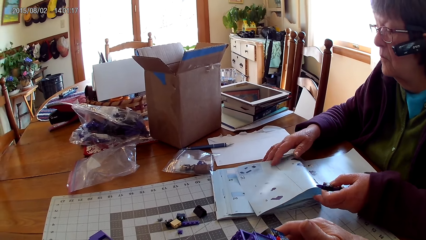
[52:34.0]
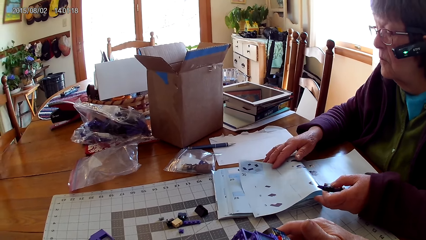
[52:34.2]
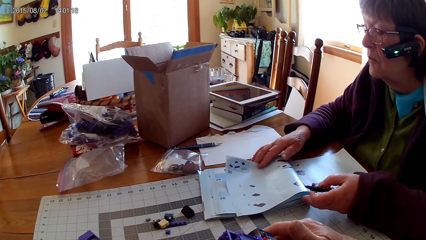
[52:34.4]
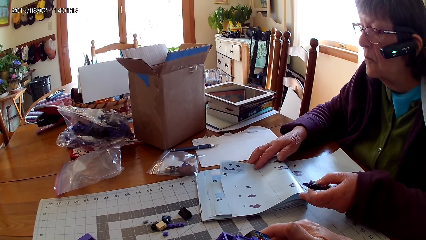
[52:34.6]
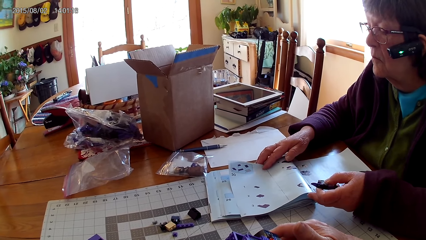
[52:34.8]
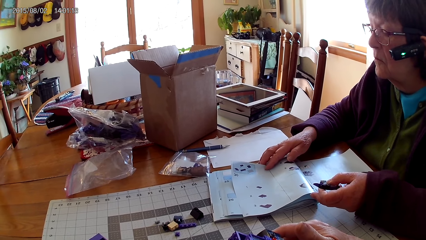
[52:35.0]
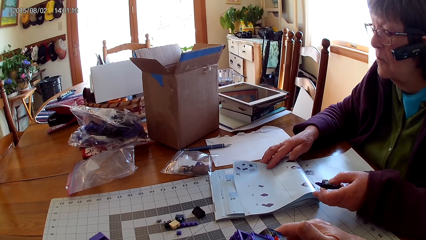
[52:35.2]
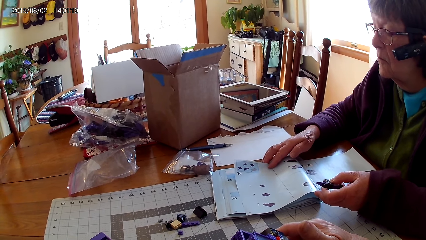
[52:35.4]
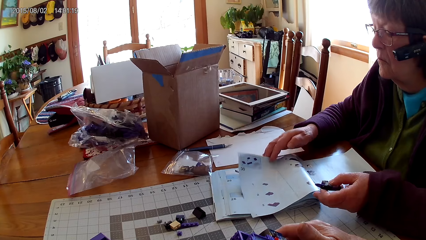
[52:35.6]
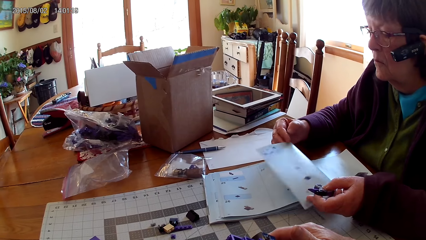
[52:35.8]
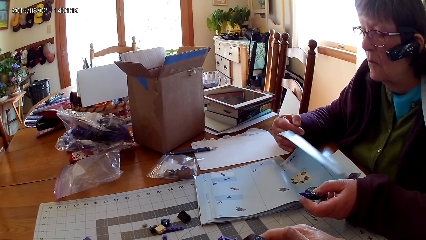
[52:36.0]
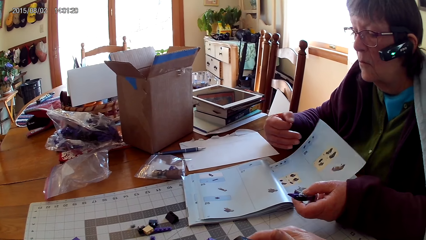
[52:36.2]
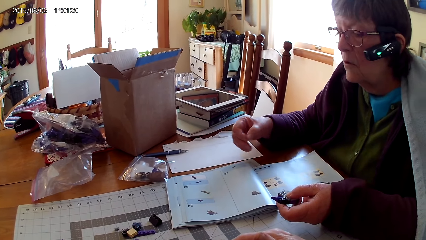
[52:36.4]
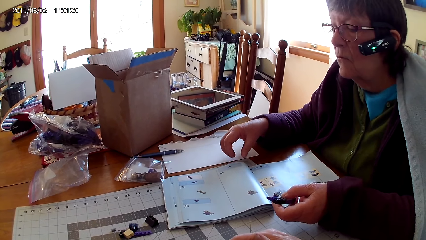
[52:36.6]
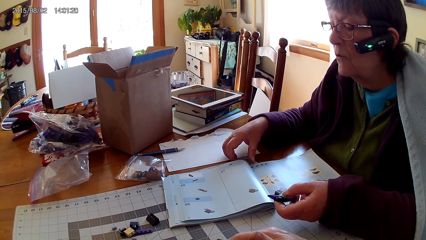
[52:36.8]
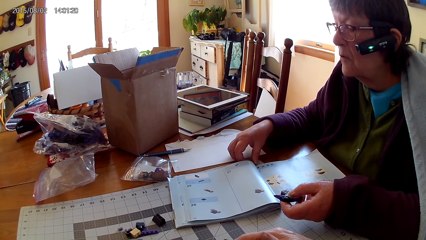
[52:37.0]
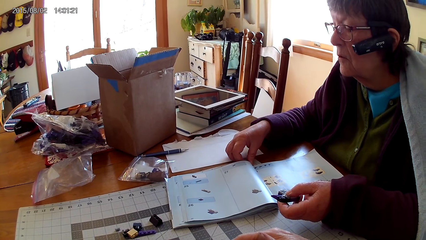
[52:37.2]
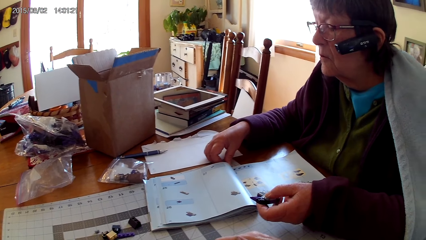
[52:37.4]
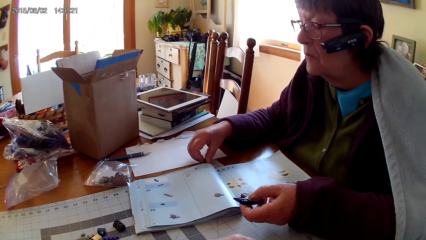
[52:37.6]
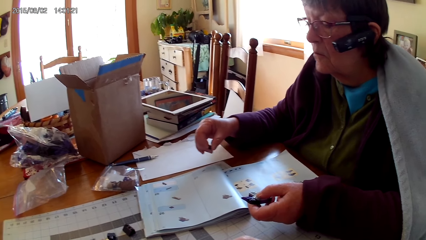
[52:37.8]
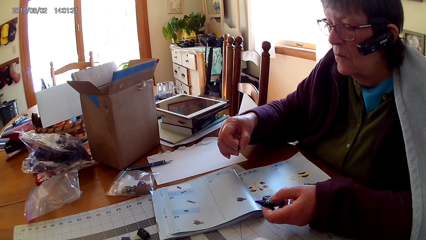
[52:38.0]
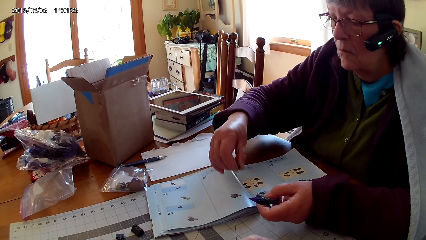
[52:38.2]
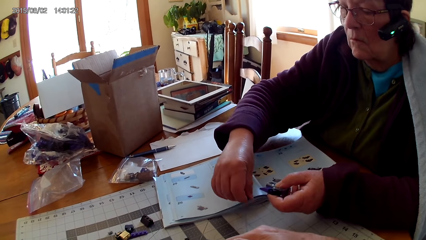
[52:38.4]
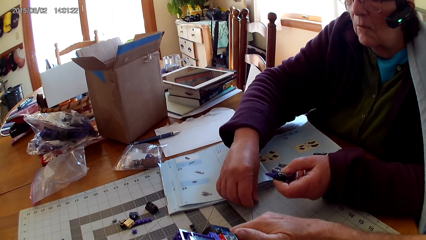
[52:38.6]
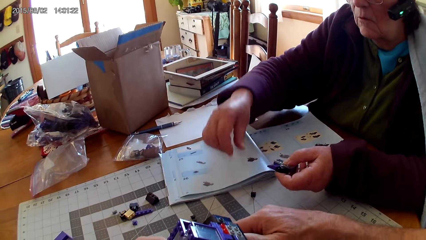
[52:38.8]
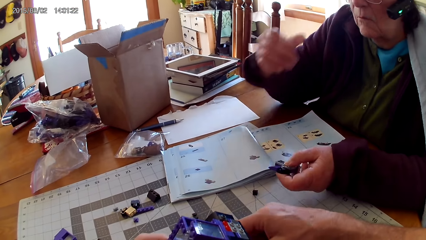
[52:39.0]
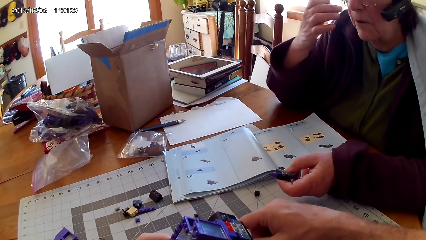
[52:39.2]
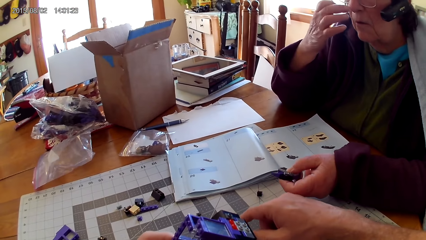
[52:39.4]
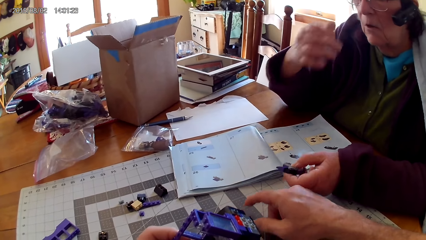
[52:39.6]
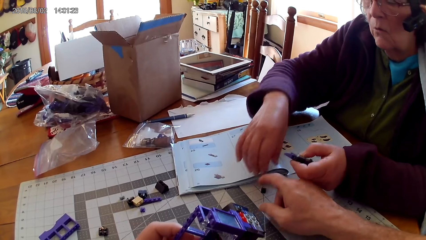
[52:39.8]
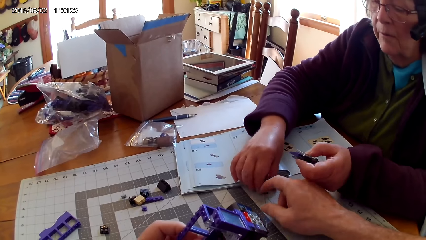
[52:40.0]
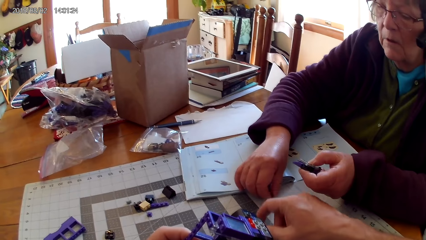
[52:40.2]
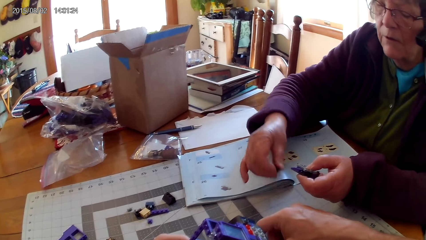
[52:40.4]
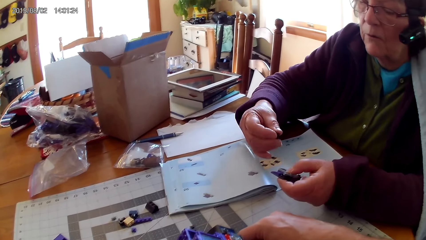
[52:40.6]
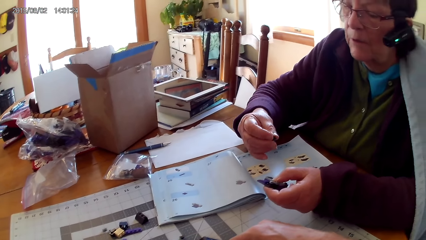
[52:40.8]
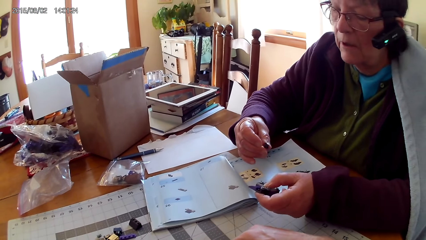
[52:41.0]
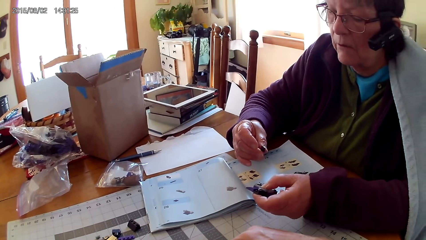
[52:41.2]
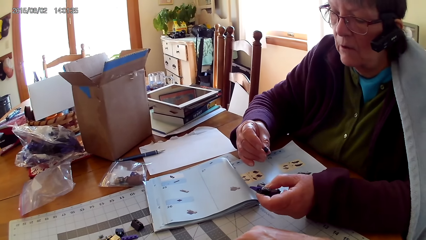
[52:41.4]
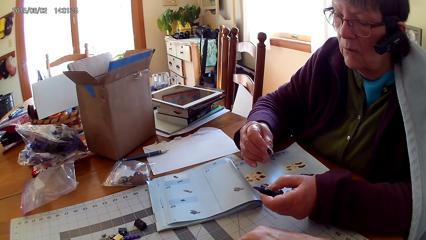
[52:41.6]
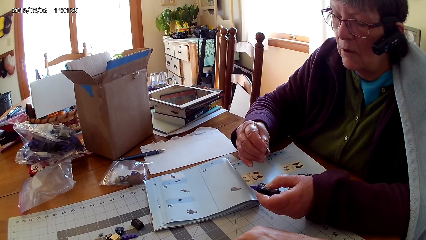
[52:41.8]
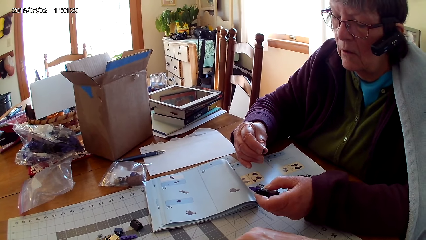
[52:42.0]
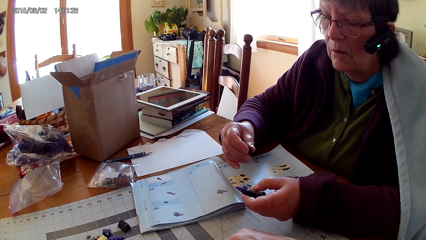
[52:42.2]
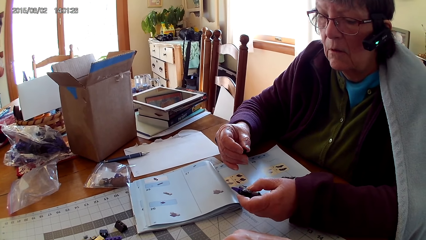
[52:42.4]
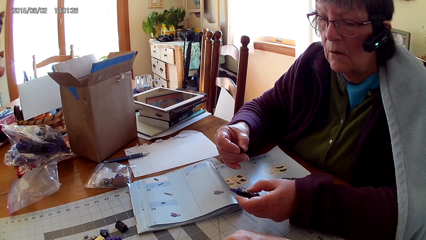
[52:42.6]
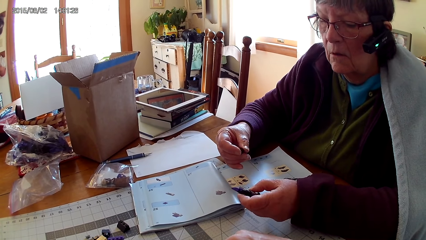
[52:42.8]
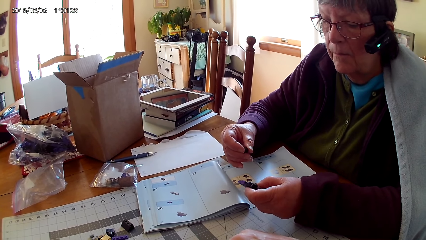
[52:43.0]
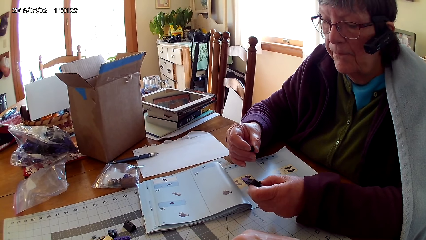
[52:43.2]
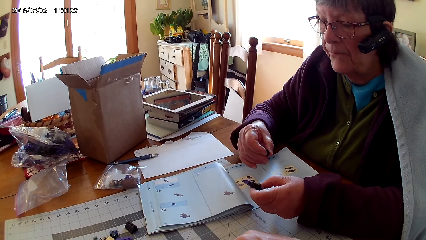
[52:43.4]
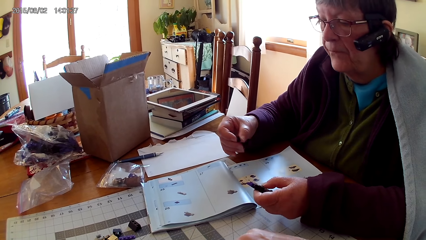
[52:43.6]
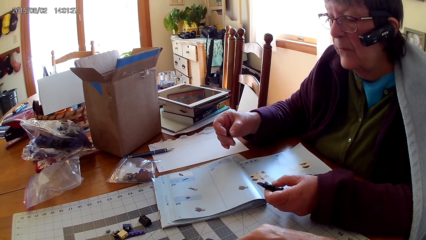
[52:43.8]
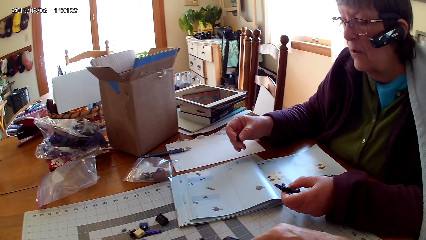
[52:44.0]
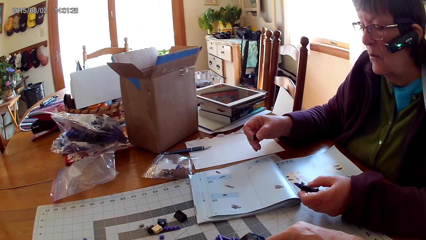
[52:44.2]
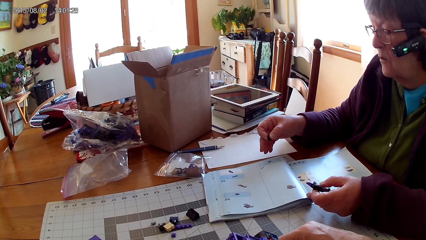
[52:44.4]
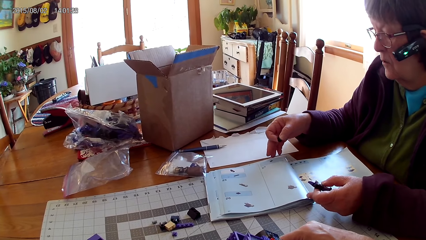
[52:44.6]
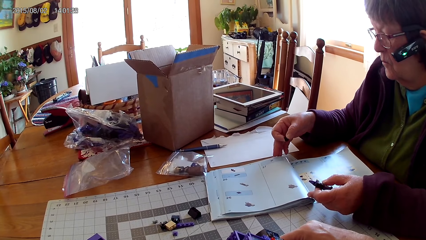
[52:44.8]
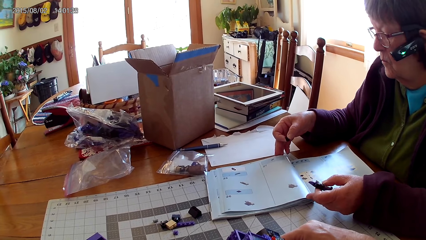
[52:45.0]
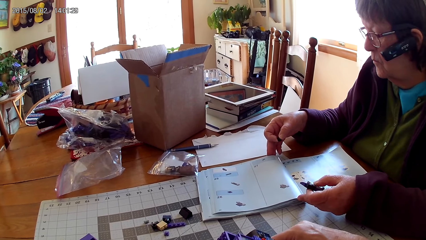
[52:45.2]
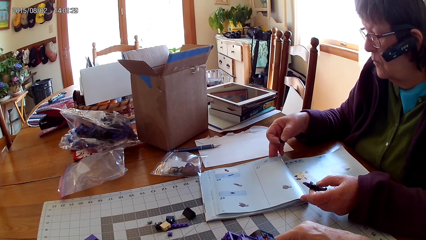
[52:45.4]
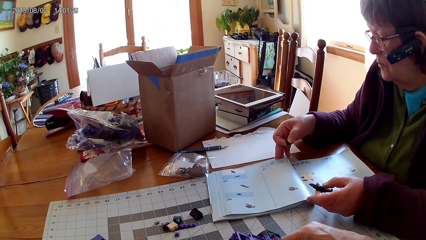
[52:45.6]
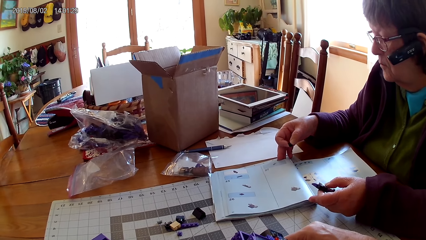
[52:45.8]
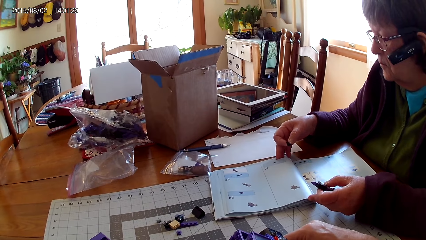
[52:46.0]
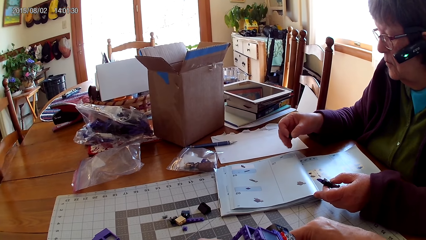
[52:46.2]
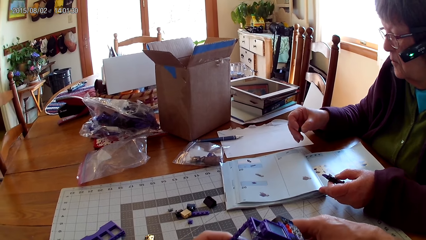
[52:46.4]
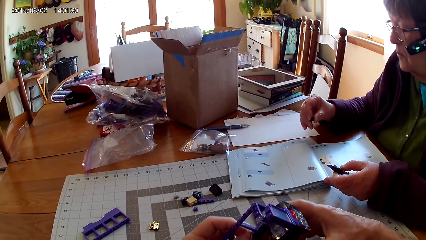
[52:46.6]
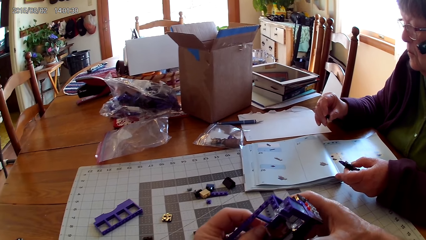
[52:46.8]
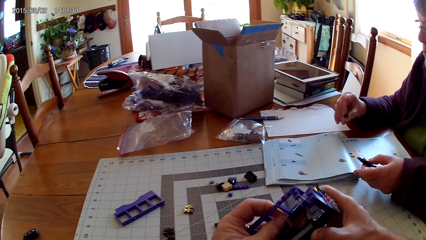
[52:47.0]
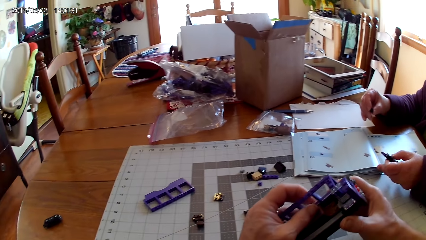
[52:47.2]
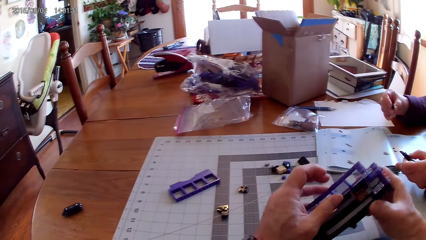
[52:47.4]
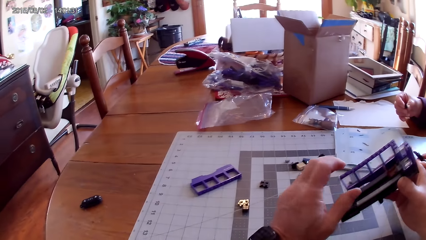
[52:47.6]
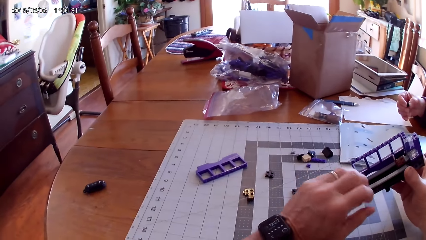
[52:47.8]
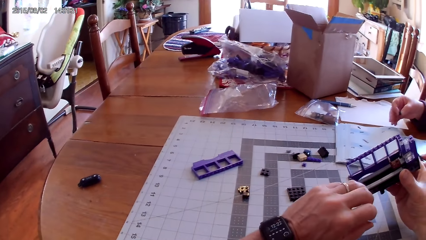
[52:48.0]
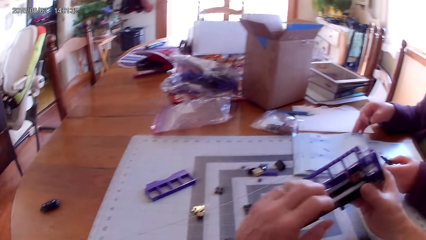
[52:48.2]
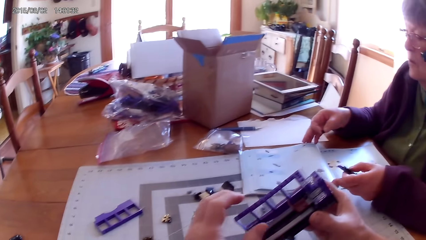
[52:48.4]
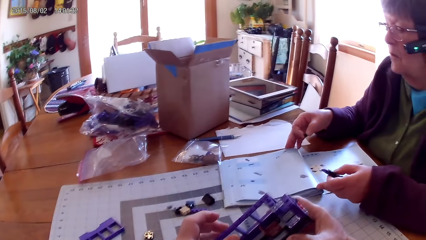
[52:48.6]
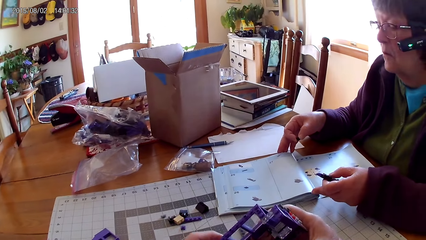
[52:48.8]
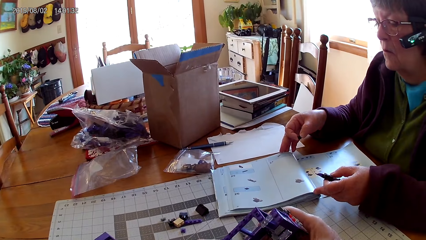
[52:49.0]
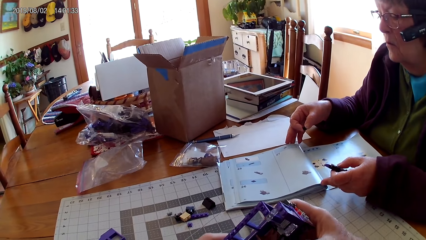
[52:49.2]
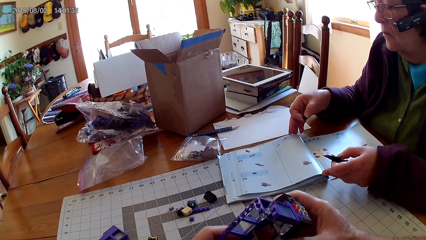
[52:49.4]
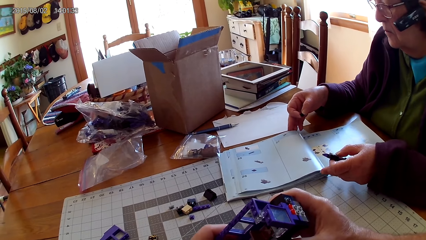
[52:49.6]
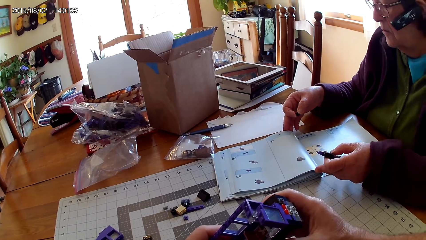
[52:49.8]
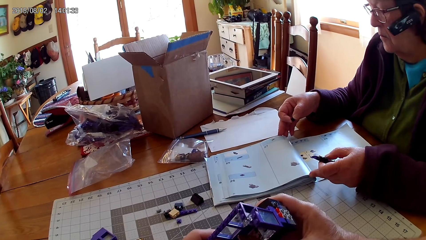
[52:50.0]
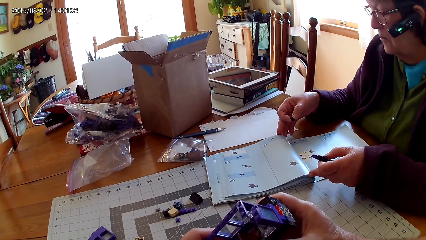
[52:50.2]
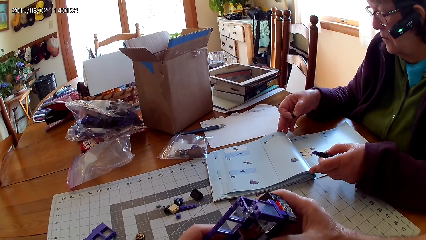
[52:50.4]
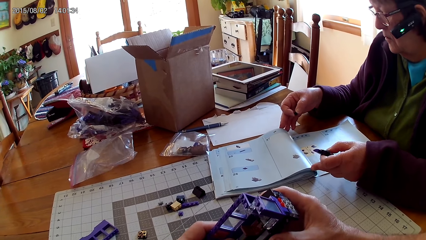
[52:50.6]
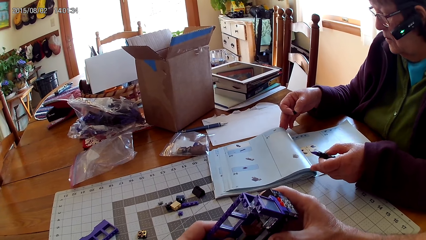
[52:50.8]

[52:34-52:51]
A lady flips to another page. The lady moves a LEGO on a table and places a piece of LEGO on the table. The lady picks up a LEGO on the table and inspects the LEGO. The lady holds the piece of LEGO and looks through pages of a LEGO manual book. The camera wearer looks at a wrist watch. They hold the LEGO box.
